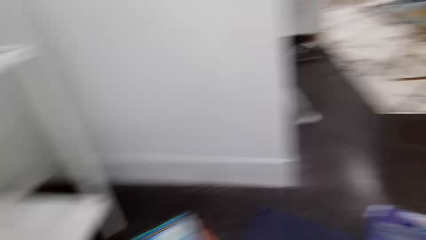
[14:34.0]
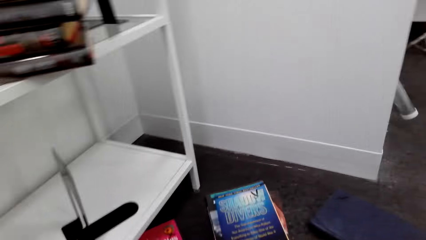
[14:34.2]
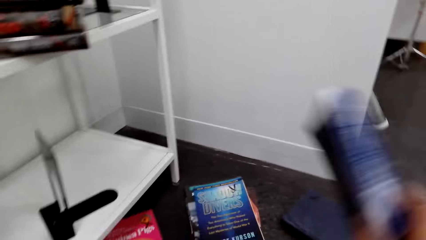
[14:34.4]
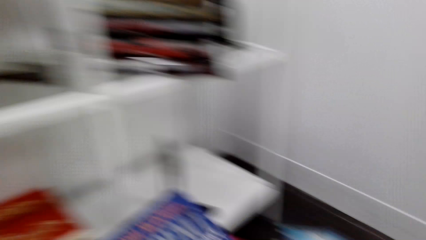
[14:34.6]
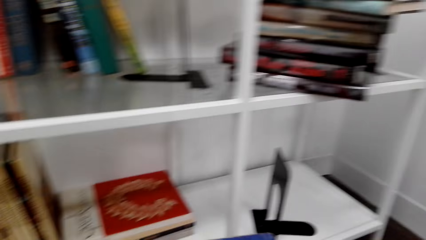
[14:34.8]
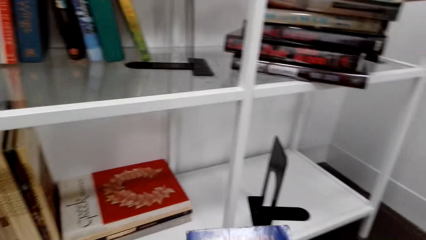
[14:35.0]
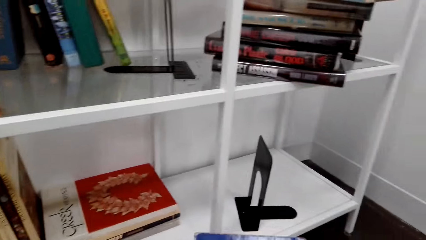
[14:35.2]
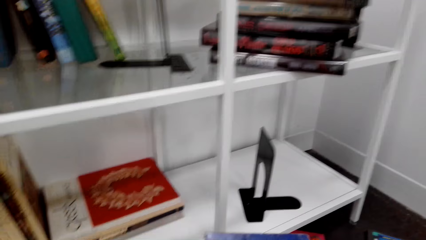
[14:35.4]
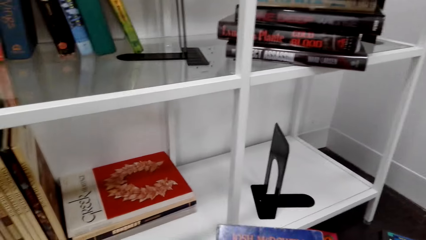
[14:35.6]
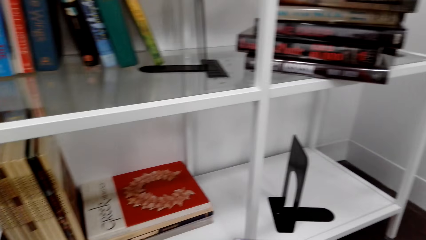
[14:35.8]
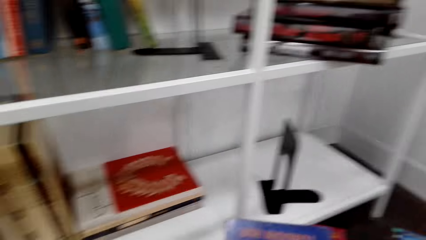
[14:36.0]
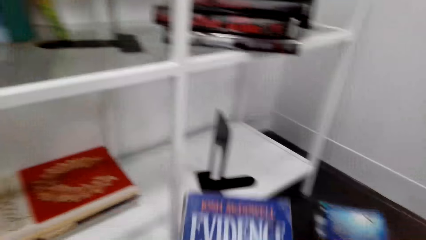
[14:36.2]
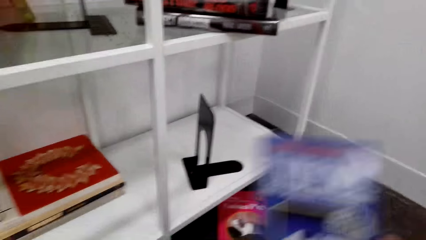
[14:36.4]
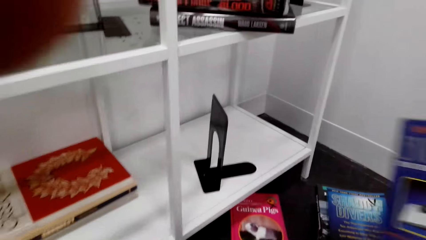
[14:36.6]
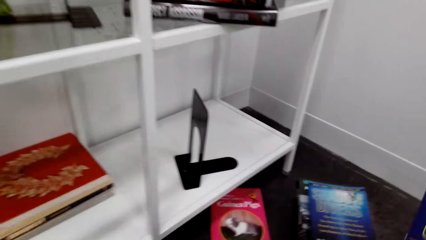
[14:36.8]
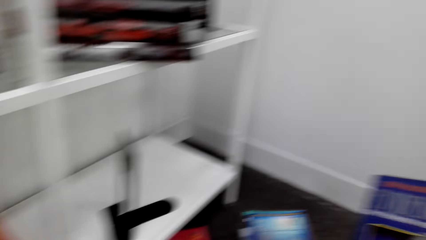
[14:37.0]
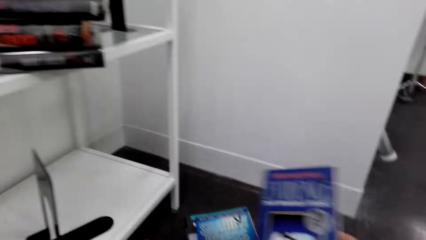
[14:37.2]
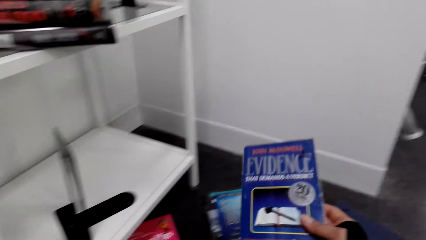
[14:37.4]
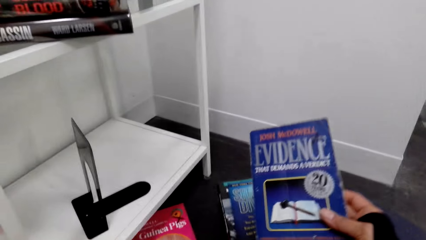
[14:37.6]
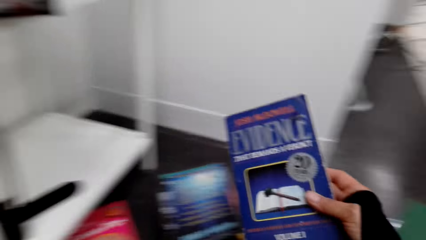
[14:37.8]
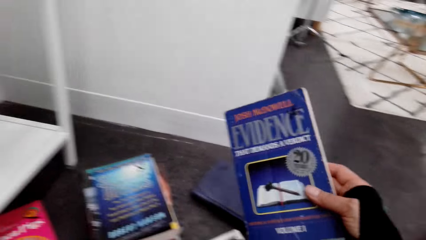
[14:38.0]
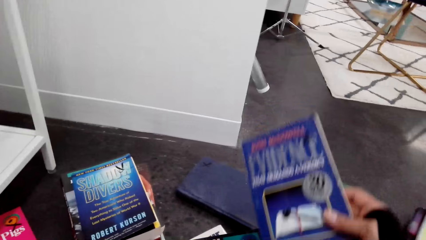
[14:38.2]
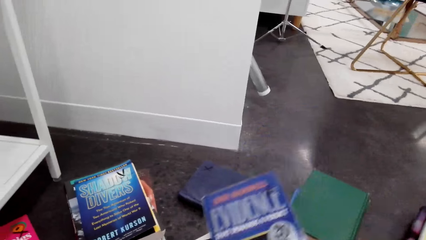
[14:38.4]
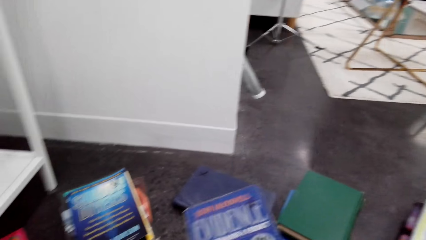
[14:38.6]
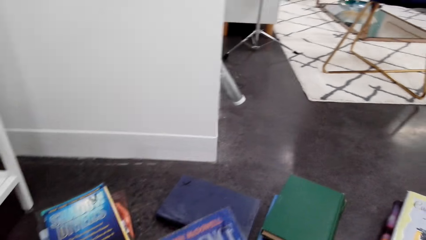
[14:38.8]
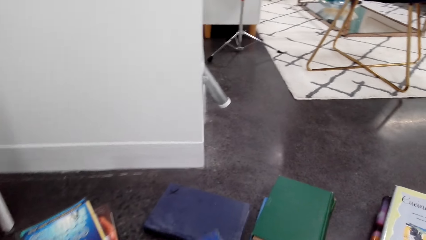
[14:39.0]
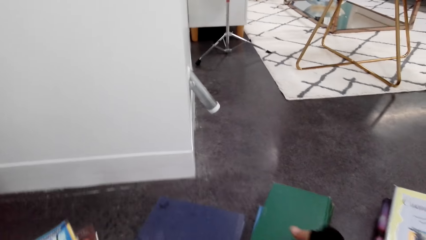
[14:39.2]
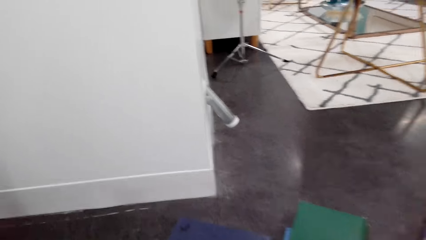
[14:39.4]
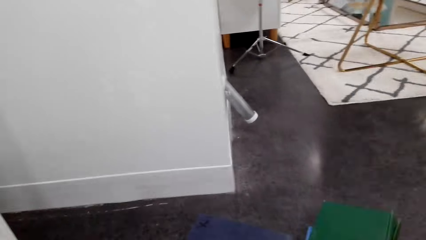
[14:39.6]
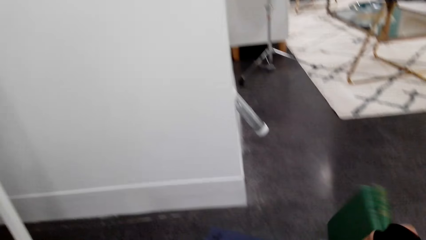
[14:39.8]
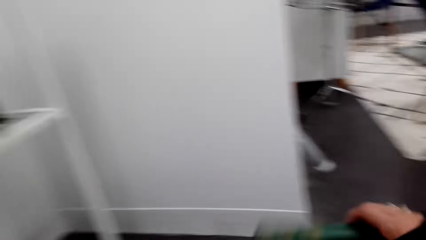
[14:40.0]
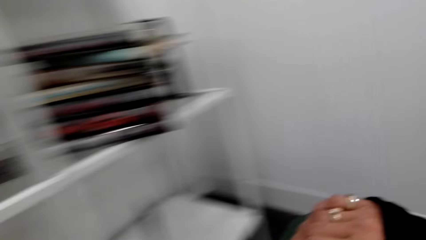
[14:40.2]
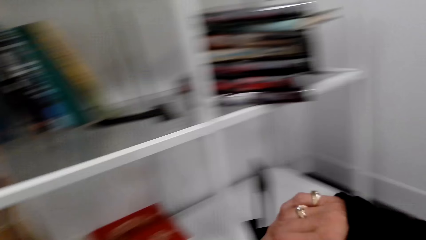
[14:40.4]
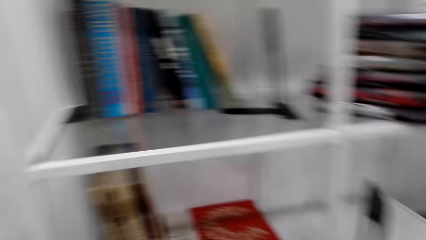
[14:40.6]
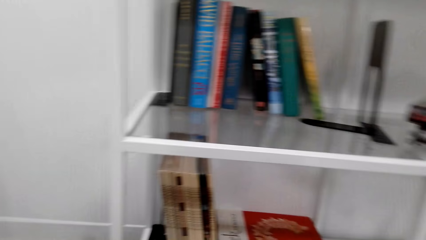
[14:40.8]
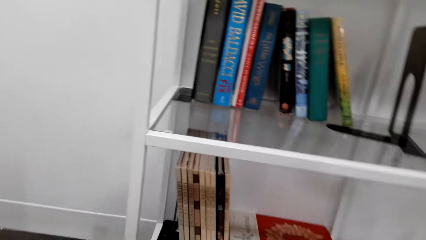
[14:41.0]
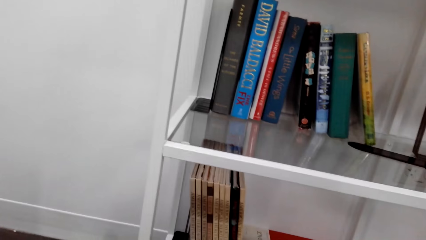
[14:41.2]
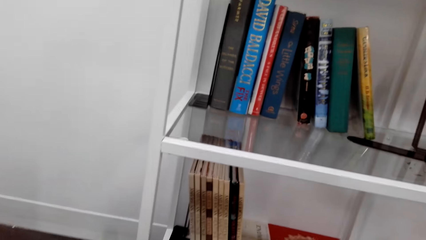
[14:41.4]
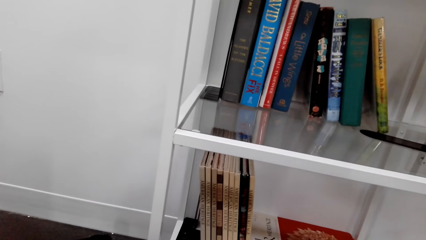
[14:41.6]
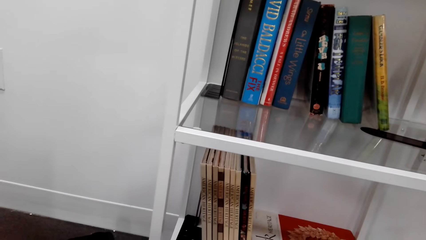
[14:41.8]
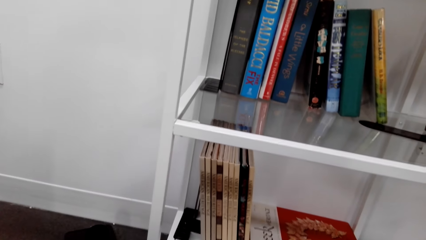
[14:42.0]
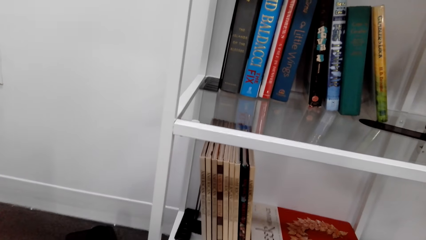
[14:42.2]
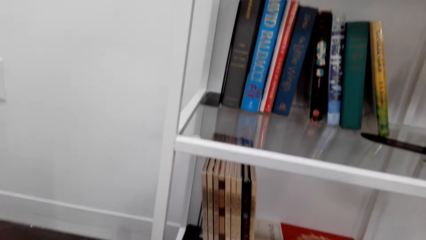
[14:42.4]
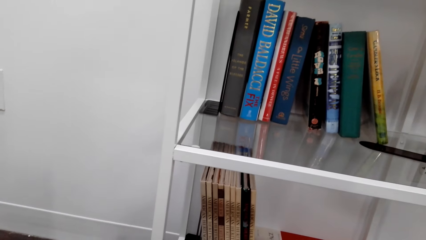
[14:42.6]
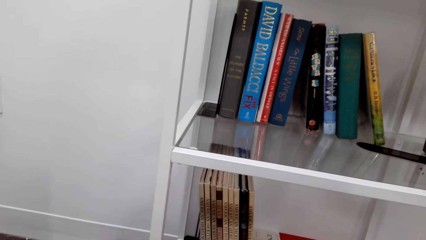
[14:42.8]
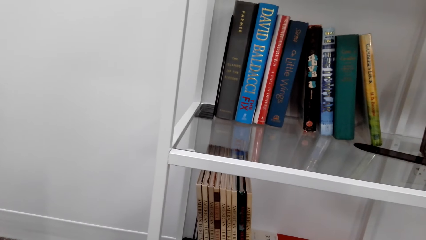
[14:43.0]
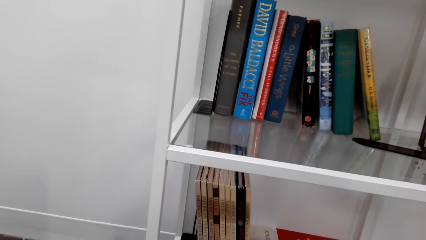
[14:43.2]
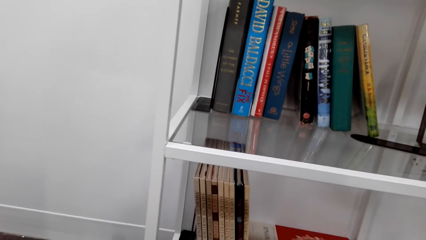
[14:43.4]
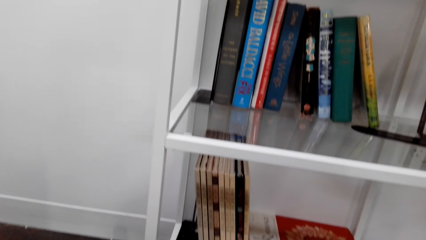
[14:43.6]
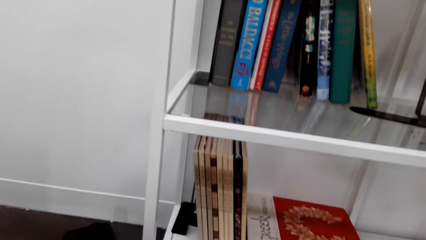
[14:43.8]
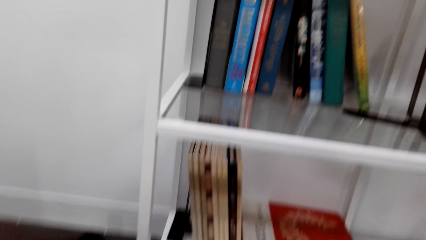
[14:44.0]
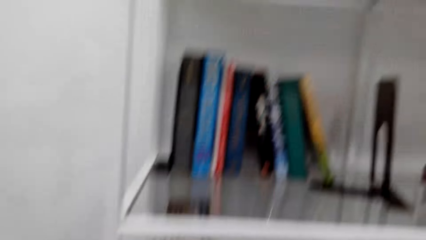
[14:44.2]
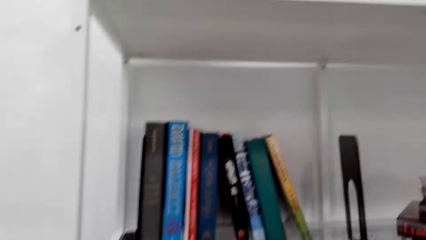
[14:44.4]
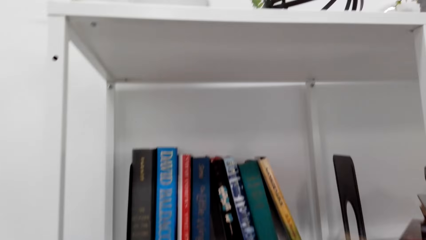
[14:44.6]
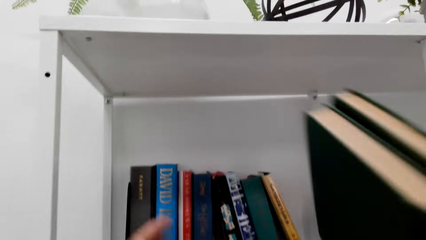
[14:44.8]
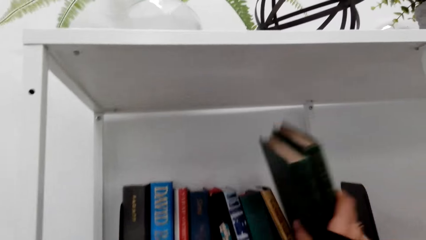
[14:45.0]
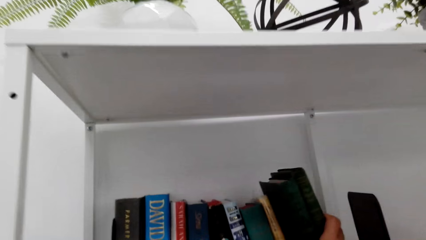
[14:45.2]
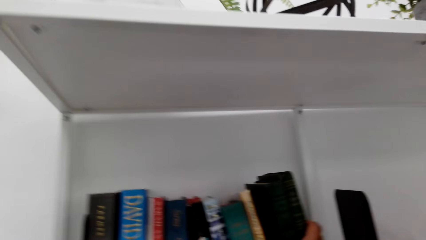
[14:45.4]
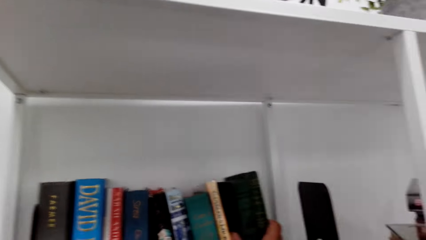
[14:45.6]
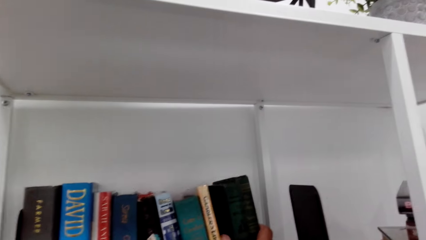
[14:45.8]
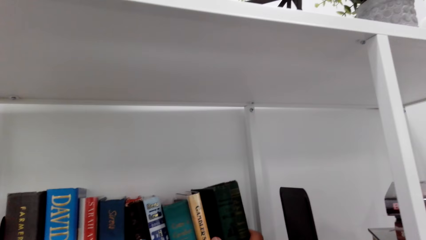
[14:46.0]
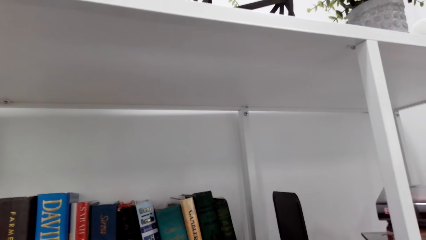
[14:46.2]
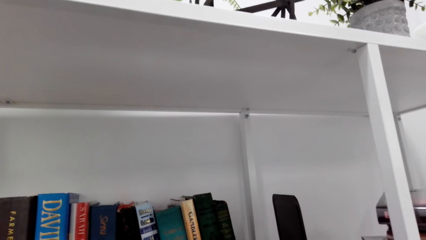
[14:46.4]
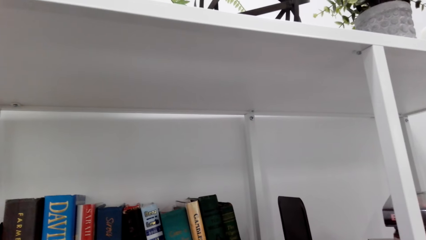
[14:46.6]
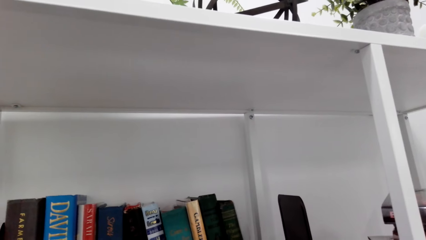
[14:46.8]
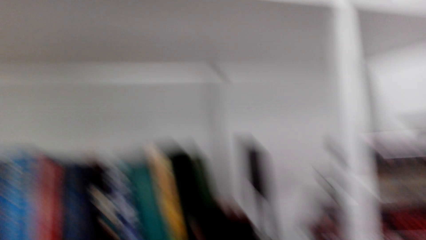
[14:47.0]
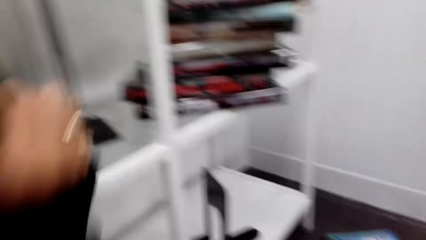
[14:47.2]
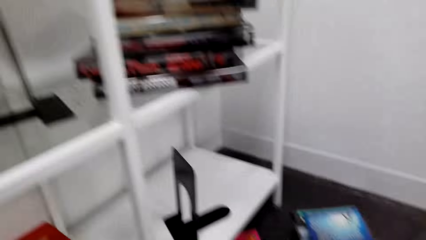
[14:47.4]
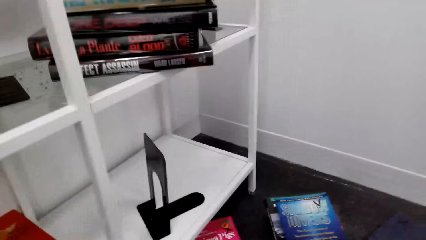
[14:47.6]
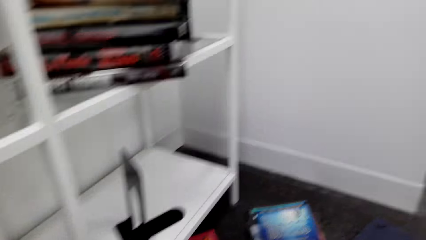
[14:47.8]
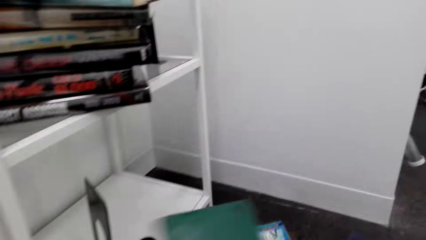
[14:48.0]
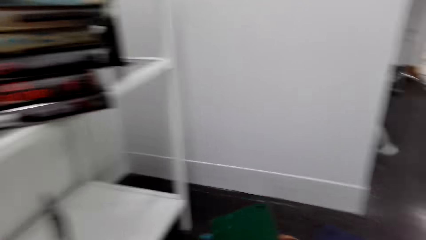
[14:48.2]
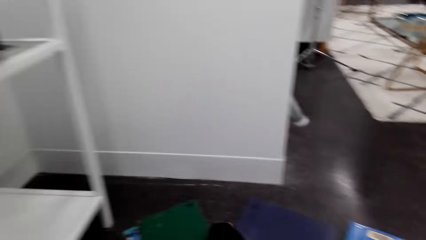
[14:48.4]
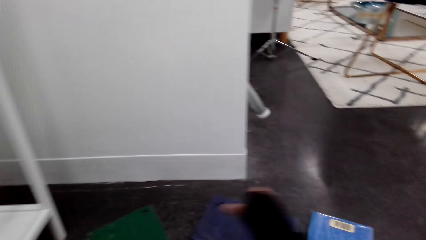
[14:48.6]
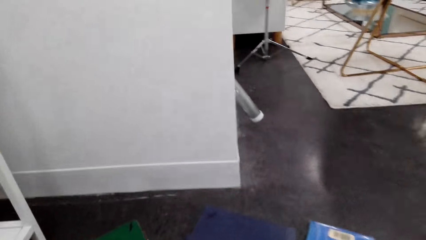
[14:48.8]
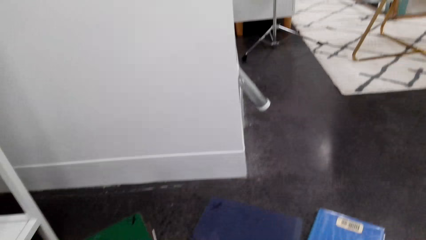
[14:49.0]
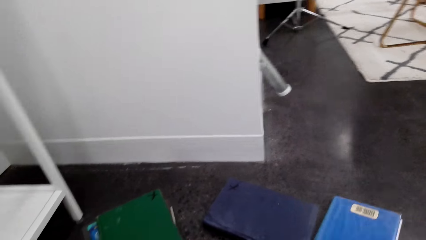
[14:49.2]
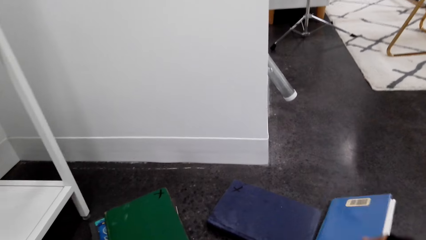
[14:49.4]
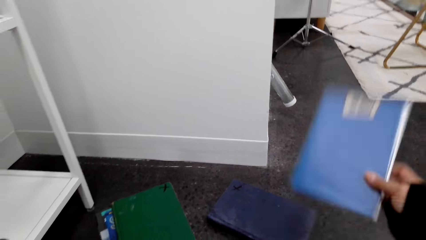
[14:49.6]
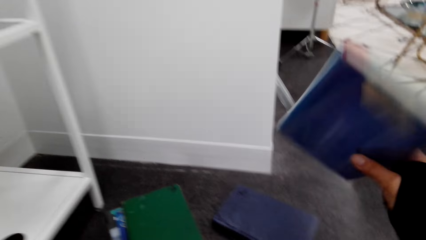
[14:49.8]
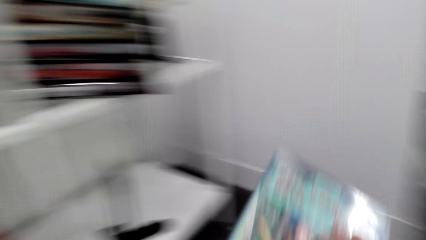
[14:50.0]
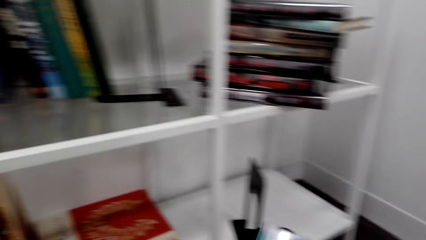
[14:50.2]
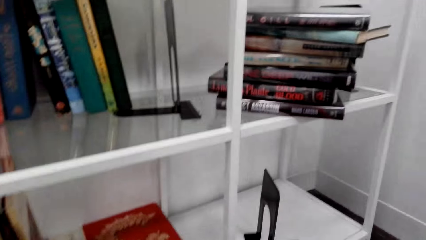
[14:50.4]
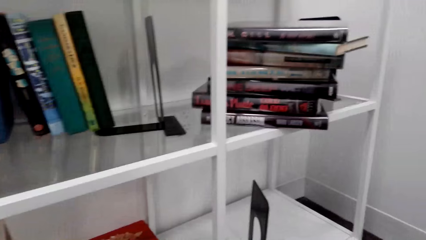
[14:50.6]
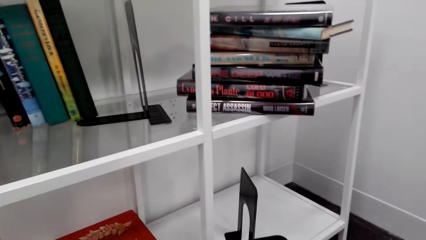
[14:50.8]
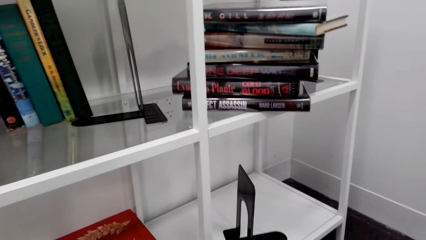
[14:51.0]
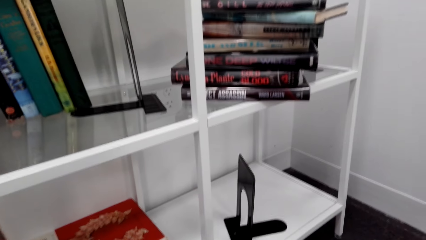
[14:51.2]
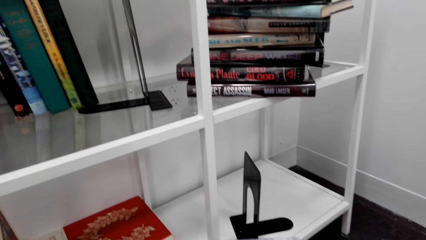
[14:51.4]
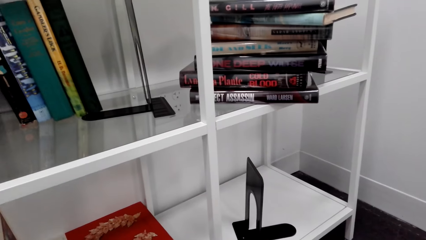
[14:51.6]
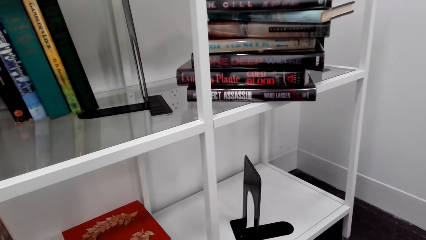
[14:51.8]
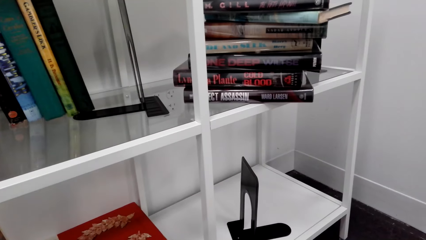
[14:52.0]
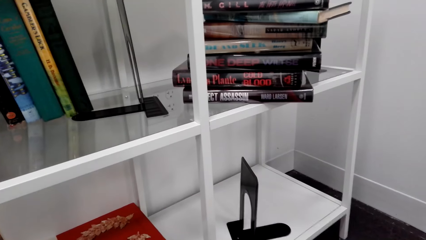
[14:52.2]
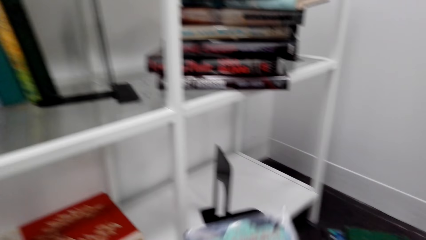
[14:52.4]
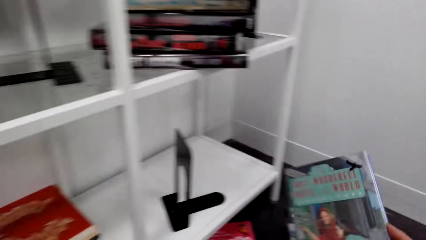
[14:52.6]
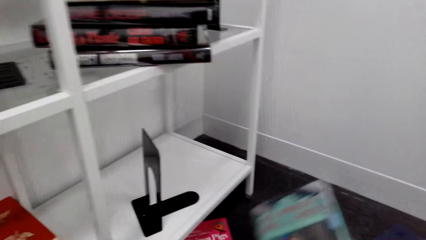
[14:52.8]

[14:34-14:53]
The camera wearer puts the book on the floor. They pick up a book with the right hand. They touch something. They stare at the book. They stare at the floor. They stare at the books. They put the books in the shelf. They stare at the books. They pick up a book with the right hand. They stare at the books.
